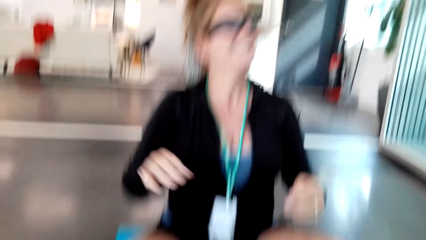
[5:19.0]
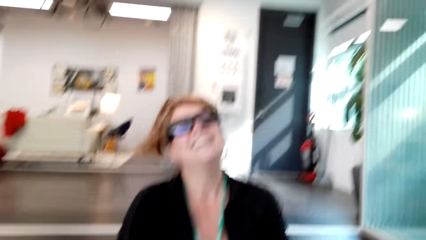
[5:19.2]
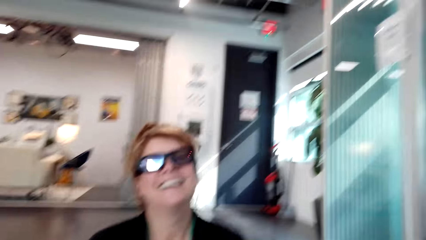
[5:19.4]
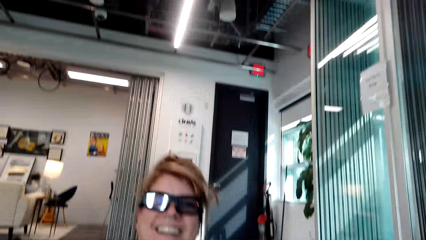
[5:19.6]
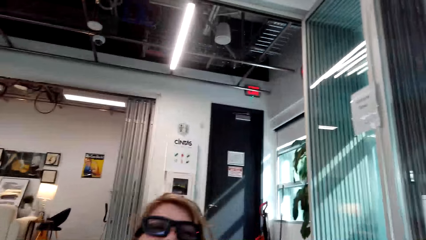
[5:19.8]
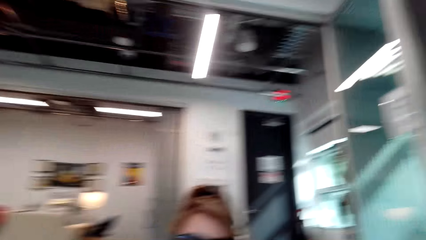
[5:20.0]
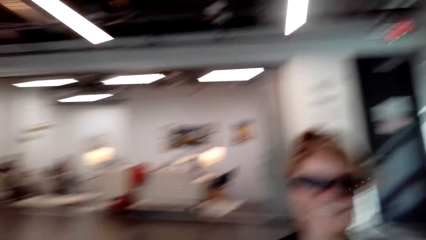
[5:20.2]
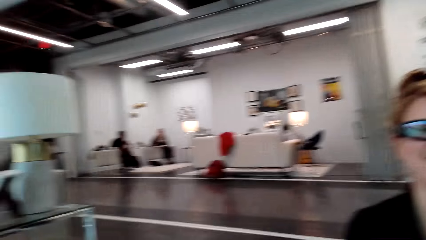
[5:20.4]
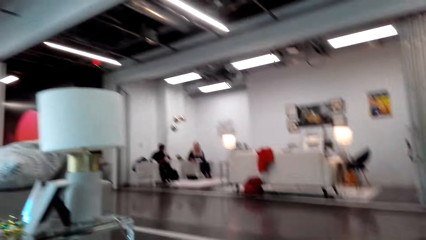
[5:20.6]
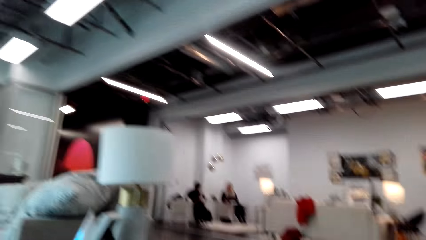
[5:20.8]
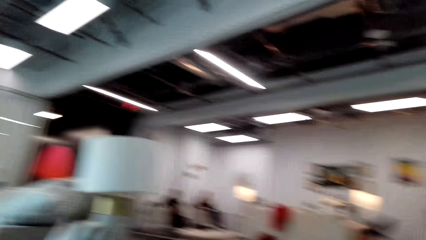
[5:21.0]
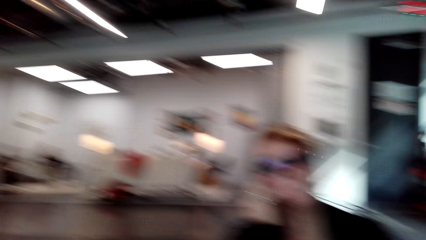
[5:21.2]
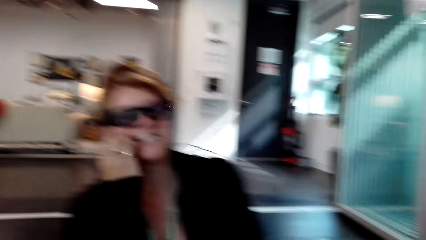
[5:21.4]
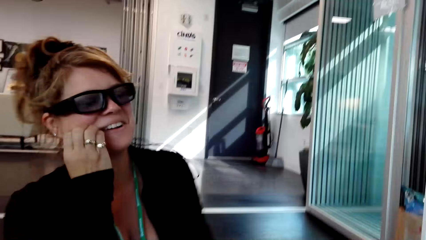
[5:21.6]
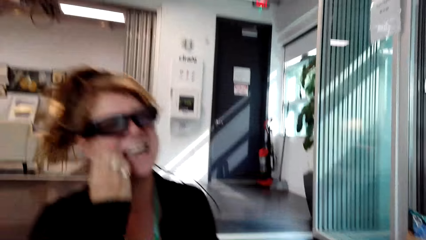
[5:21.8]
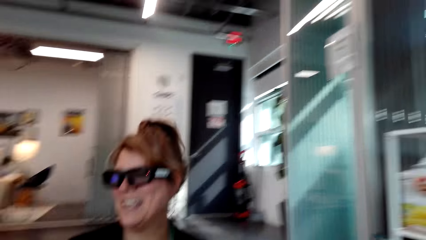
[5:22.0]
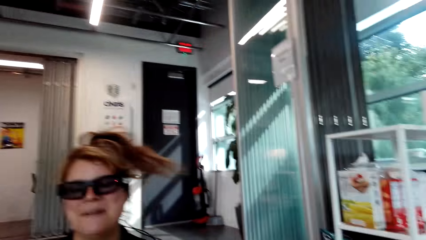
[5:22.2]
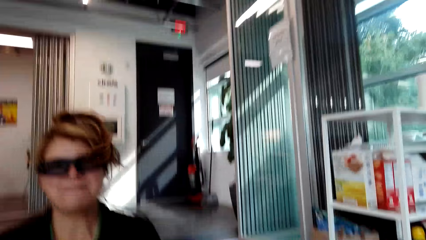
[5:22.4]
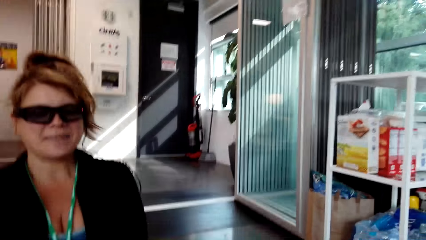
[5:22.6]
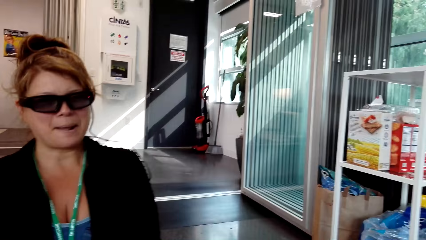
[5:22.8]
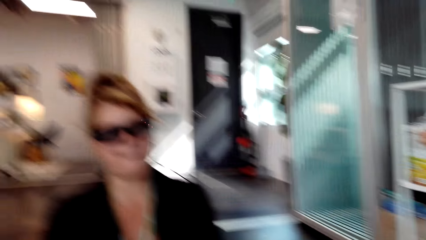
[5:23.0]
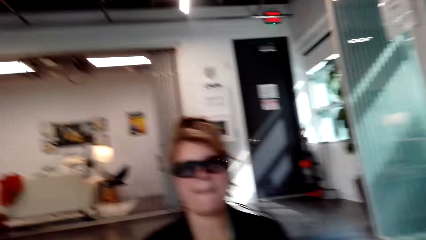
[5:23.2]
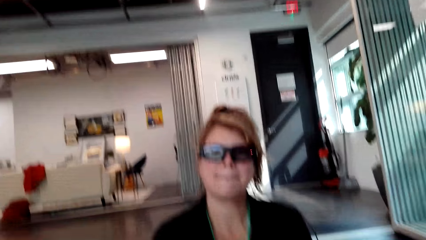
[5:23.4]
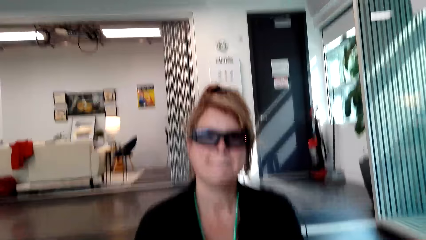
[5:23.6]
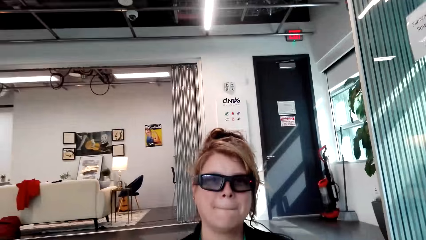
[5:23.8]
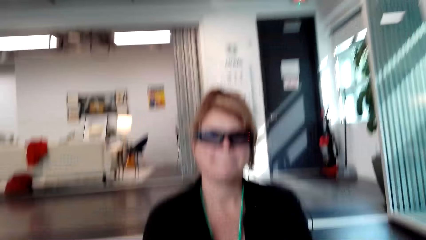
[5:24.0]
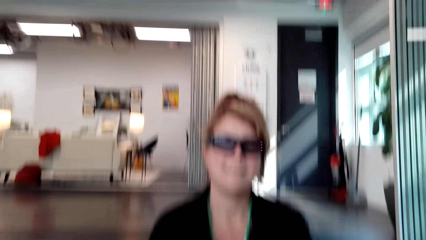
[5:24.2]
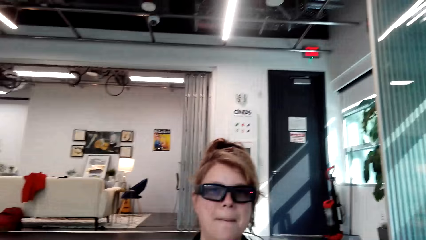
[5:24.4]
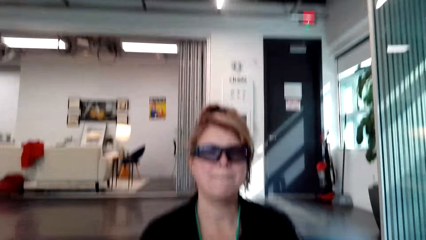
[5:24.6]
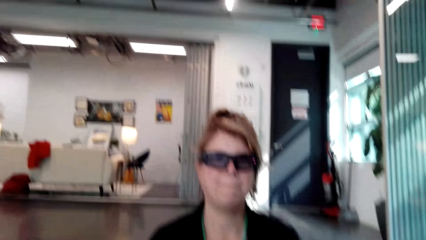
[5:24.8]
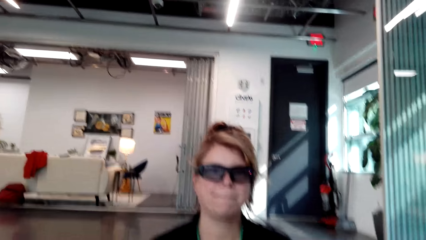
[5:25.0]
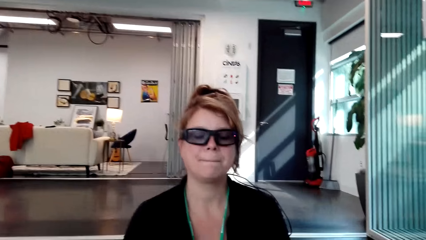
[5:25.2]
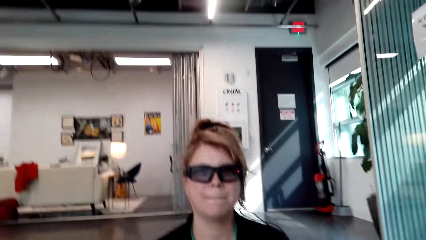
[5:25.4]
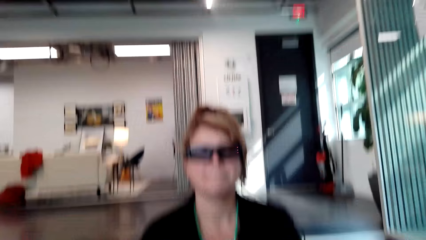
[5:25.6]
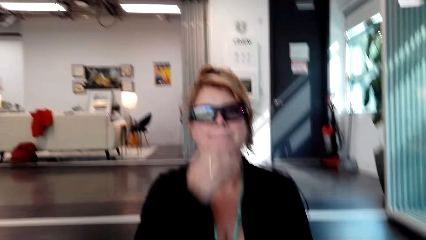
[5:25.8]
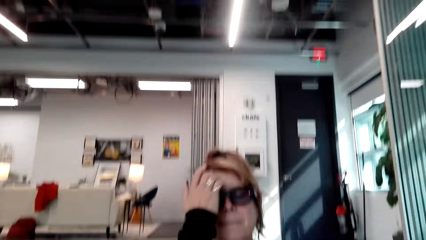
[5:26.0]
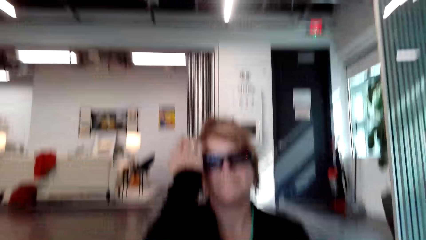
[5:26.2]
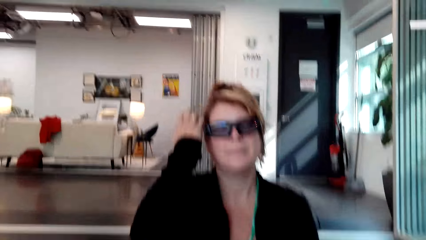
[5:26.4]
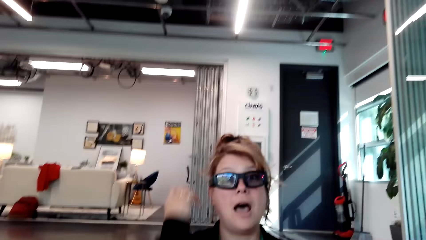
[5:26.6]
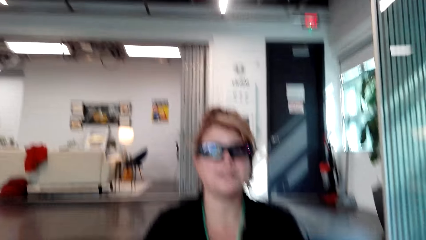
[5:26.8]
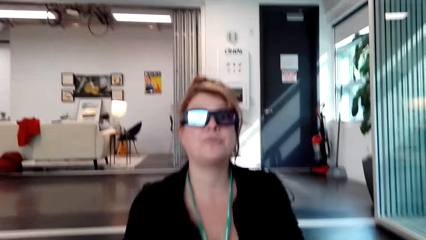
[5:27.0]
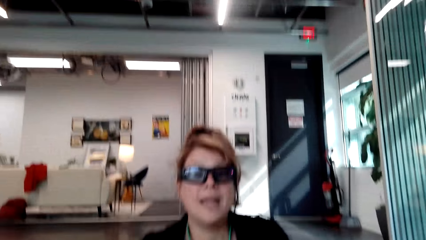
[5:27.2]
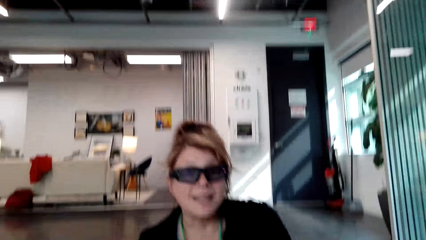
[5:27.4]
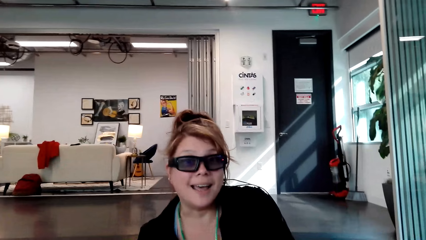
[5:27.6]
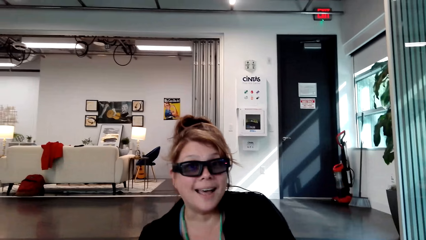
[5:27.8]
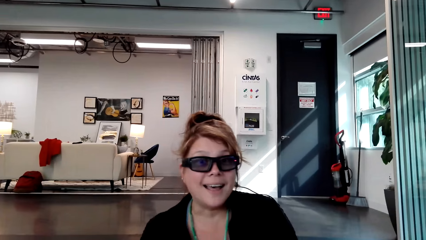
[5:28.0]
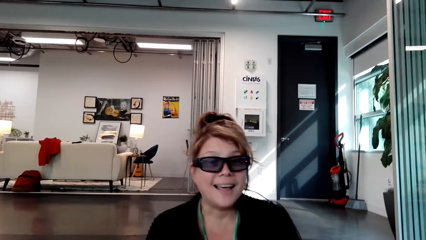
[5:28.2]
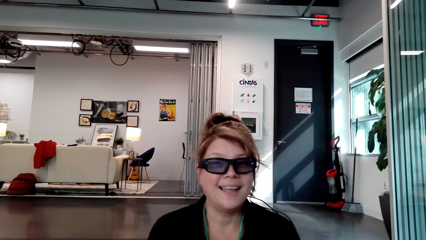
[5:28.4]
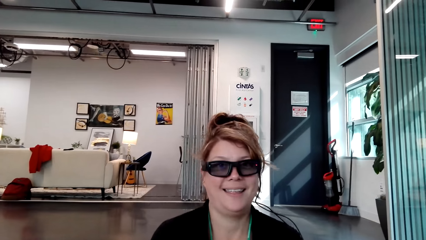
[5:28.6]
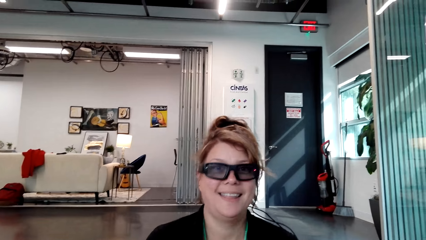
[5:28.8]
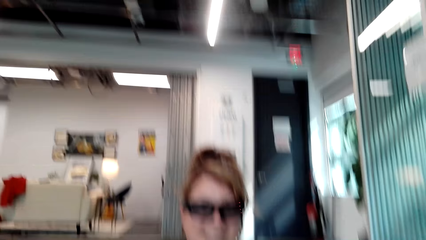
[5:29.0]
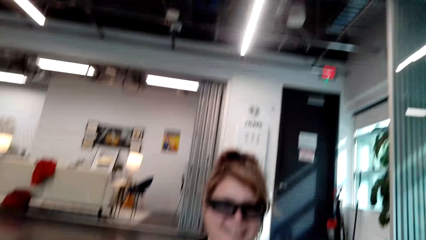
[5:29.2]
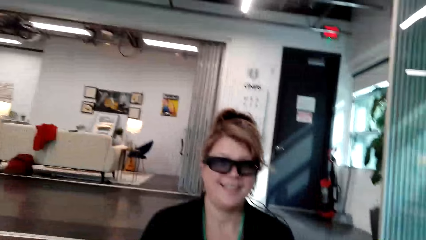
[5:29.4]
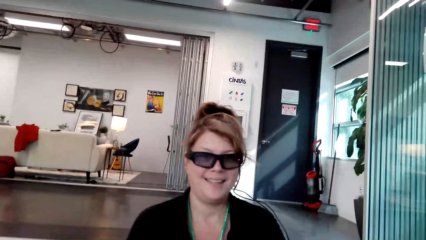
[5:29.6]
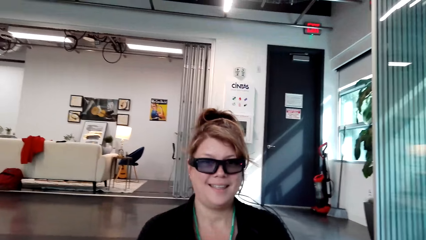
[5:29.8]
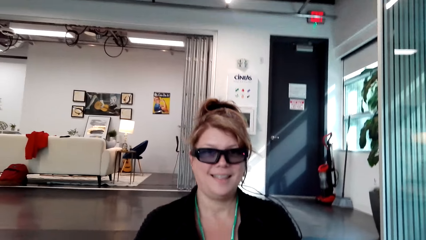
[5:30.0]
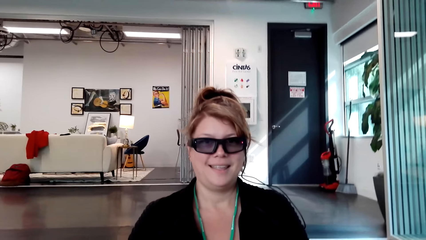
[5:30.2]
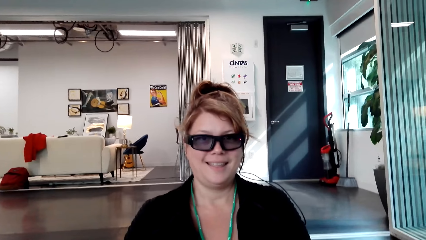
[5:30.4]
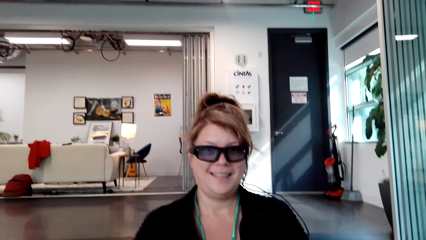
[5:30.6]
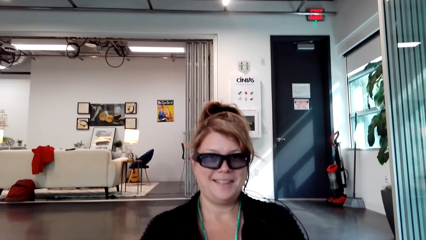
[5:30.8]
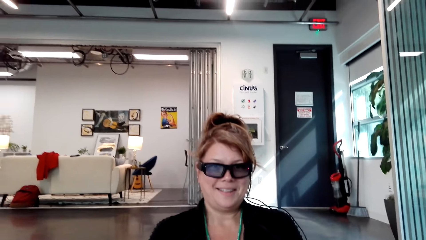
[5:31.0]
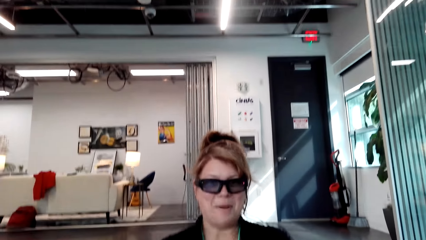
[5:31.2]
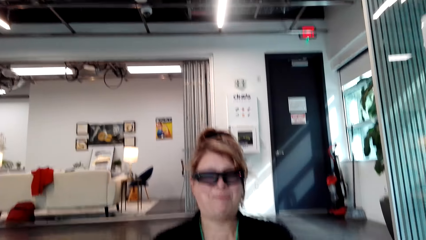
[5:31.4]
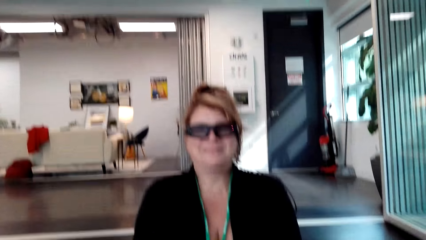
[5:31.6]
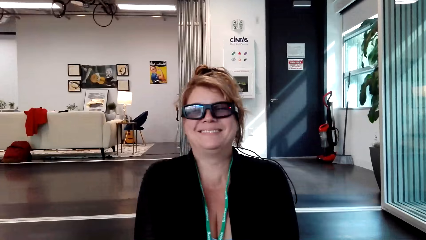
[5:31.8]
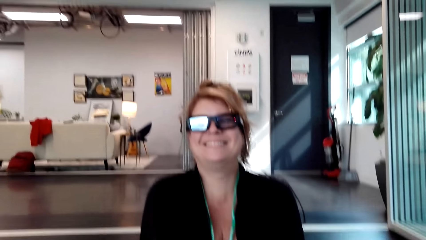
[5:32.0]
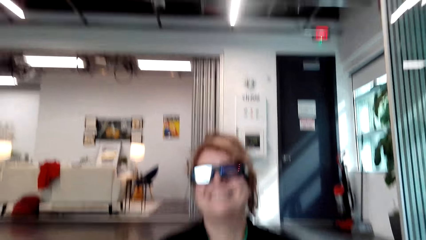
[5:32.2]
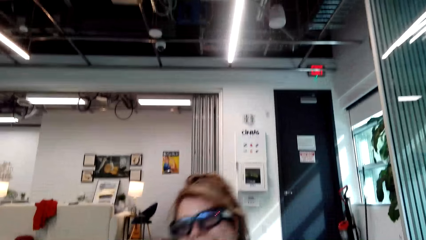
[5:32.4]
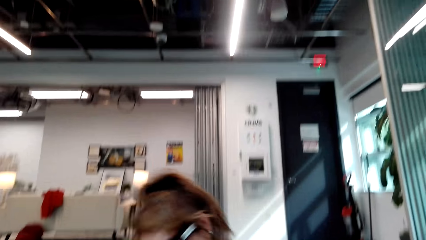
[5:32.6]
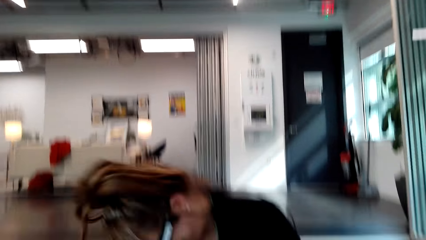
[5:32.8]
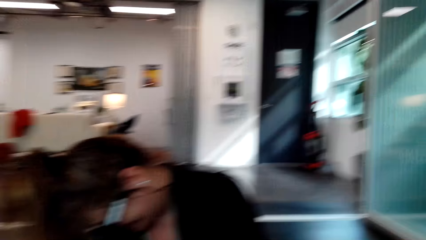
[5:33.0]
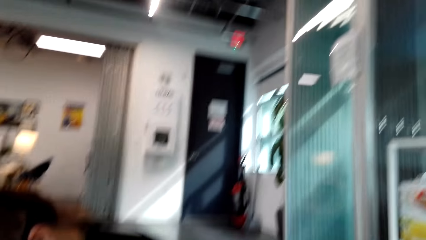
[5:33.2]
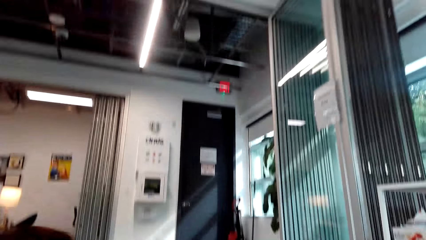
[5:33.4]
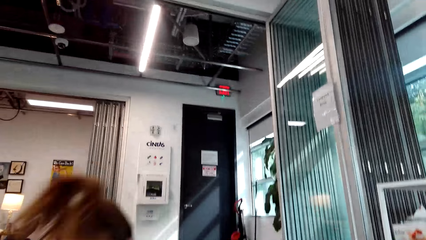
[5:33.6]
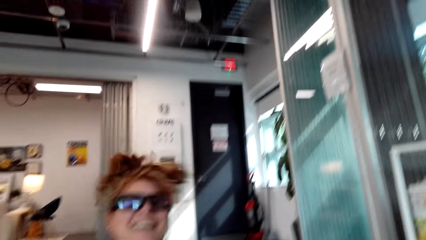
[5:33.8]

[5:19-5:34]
The camera wearer converses with a woman. The woman touches the camera. The woman touches her hair and moves the hair away. The camera wearer converses with the woman.
